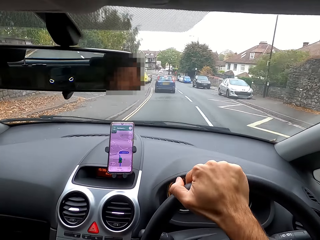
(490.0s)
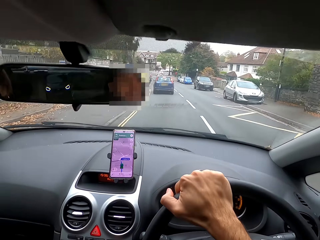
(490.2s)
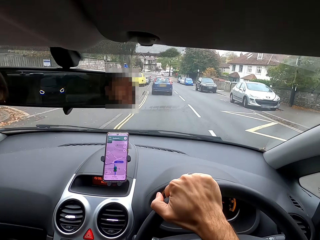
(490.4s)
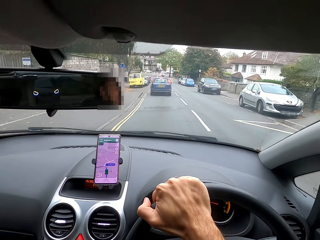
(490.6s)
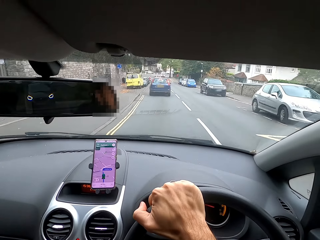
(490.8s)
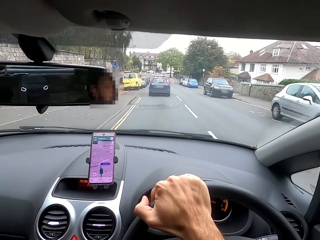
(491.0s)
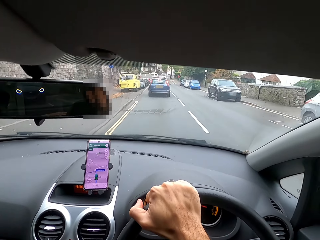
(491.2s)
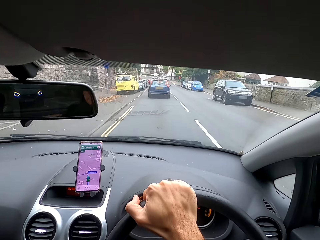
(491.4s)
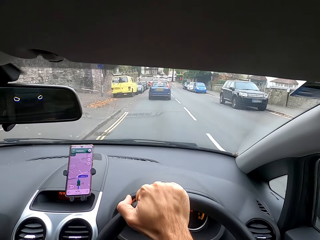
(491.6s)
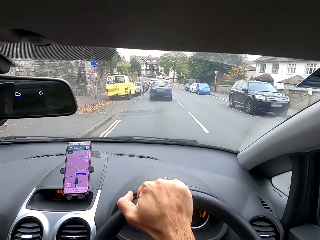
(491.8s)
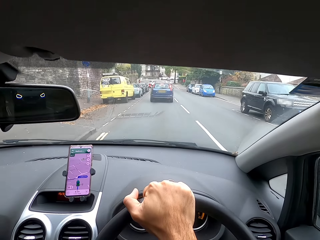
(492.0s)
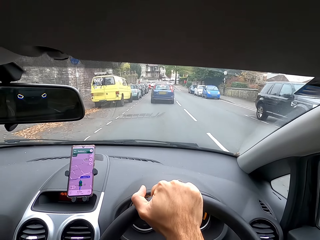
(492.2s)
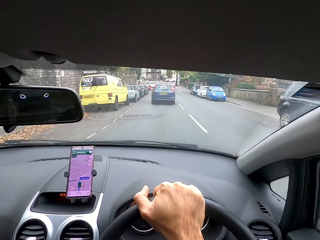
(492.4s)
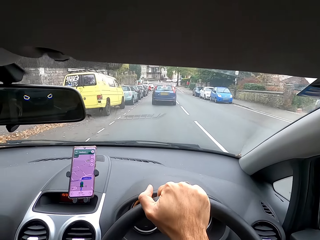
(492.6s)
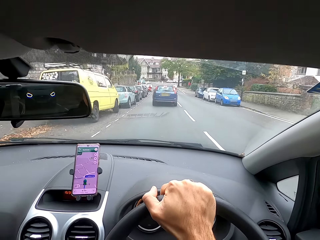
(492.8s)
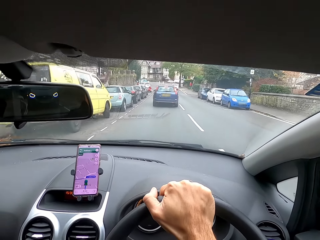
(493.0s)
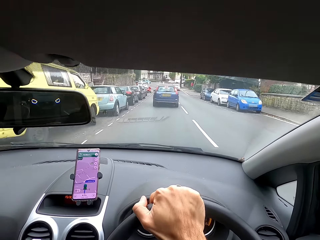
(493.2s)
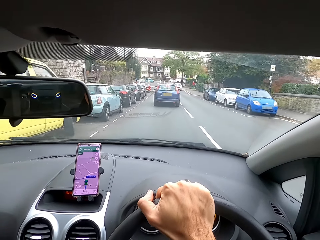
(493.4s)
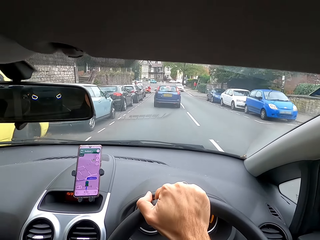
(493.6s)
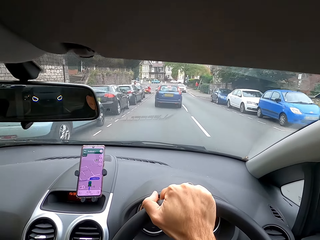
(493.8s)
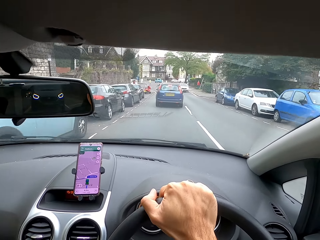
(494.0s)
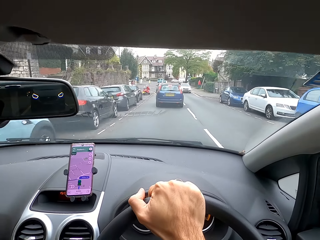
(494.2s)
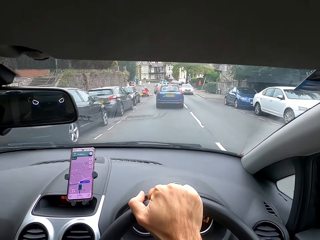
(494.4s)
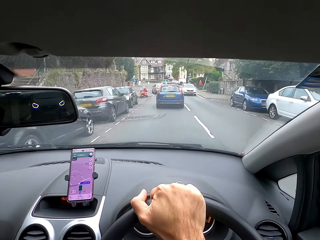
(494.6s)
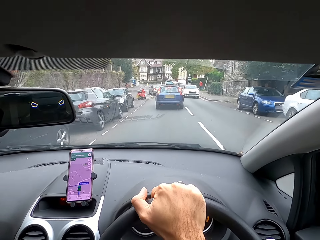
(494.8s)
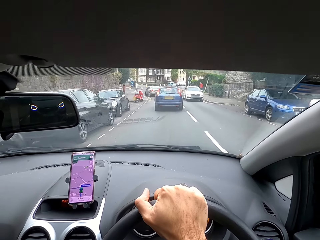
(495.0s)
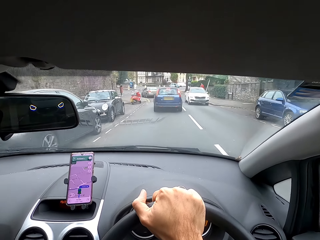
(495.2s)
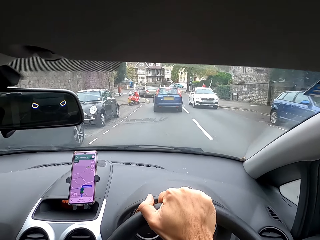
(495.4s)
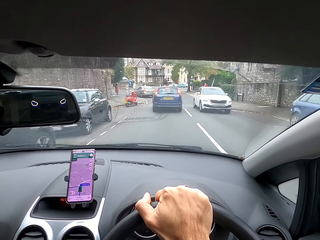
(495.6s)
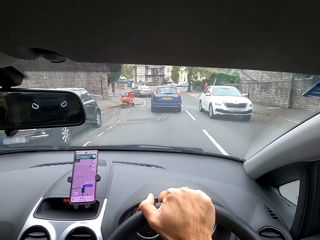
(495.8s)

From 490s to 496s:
The camera wearer moves the steering wheel with his right hand.

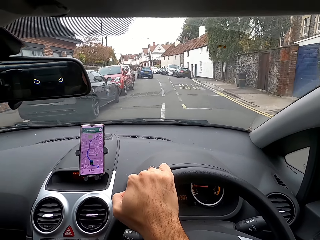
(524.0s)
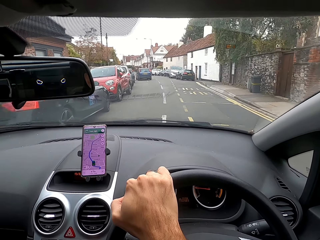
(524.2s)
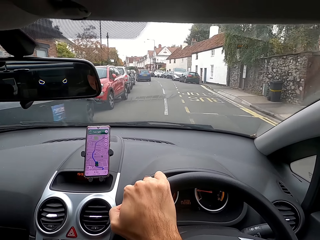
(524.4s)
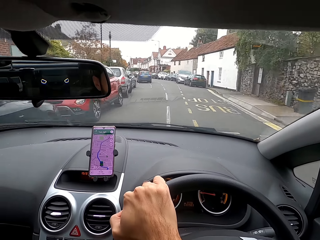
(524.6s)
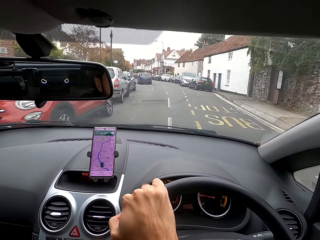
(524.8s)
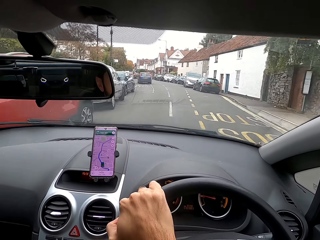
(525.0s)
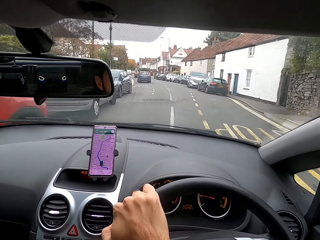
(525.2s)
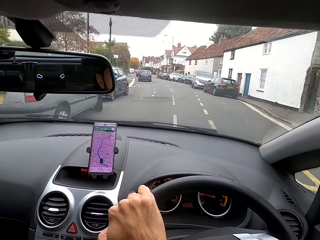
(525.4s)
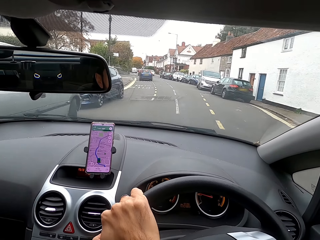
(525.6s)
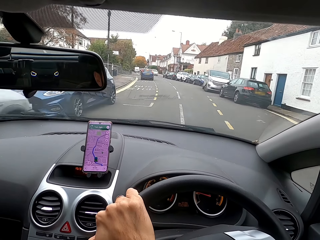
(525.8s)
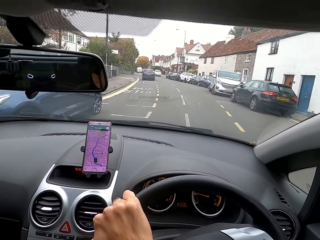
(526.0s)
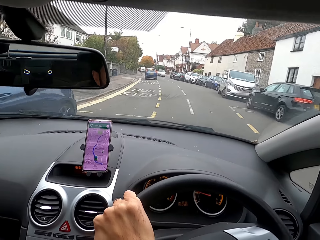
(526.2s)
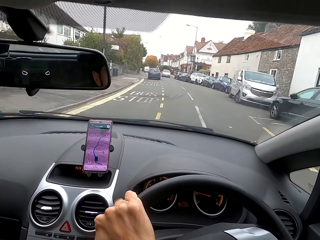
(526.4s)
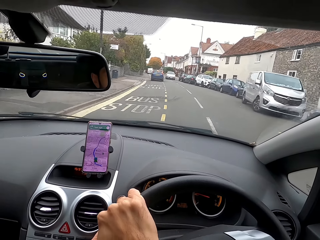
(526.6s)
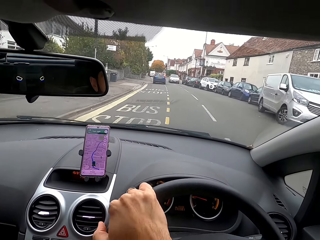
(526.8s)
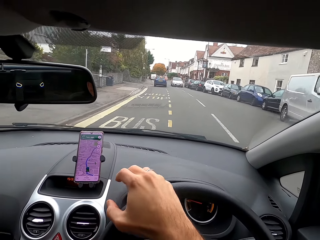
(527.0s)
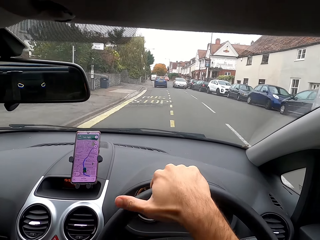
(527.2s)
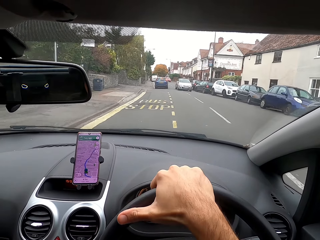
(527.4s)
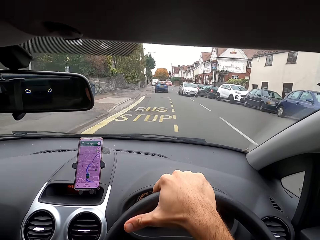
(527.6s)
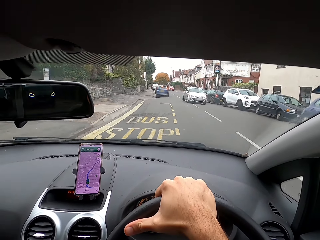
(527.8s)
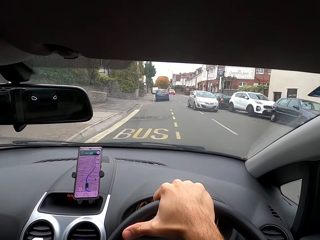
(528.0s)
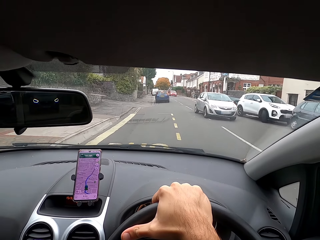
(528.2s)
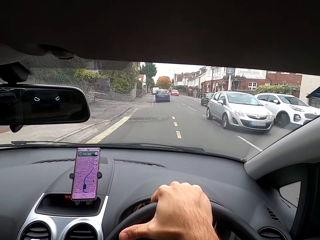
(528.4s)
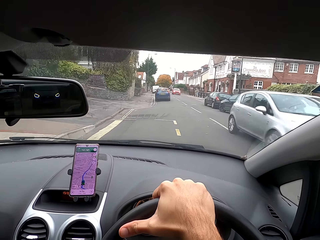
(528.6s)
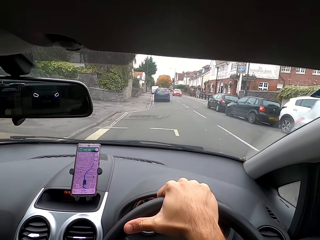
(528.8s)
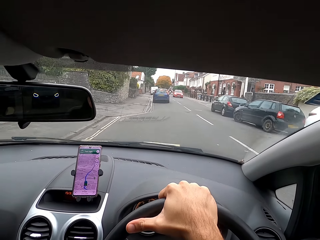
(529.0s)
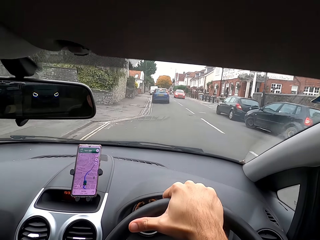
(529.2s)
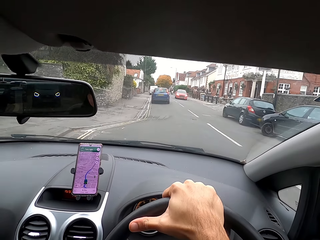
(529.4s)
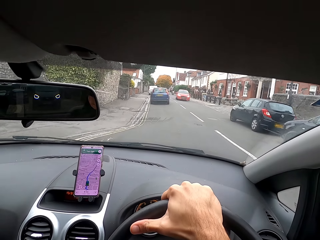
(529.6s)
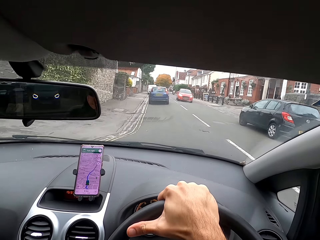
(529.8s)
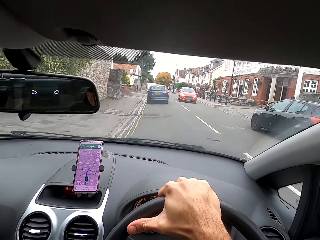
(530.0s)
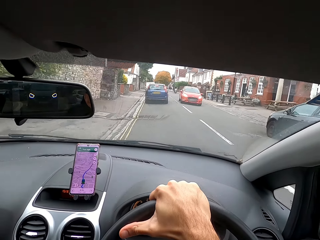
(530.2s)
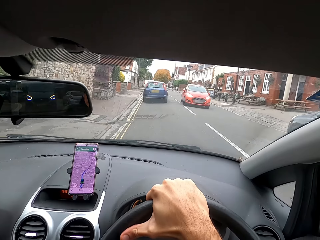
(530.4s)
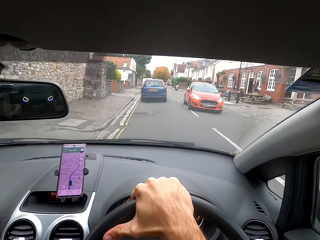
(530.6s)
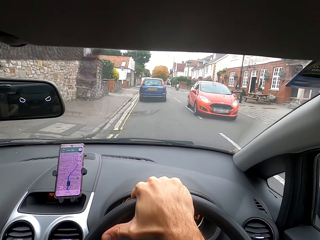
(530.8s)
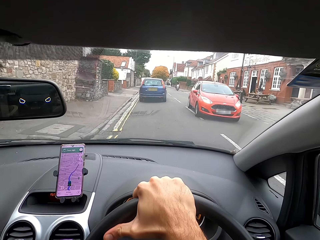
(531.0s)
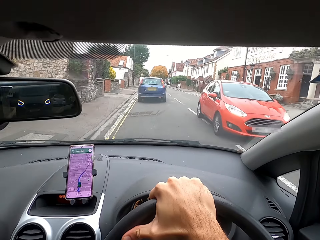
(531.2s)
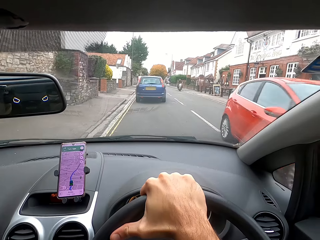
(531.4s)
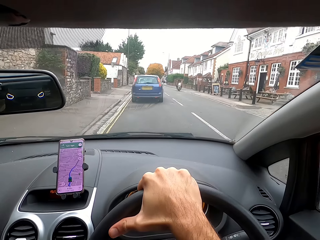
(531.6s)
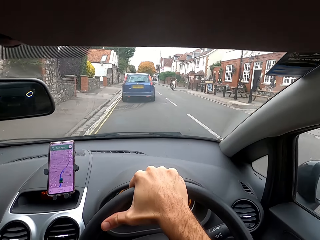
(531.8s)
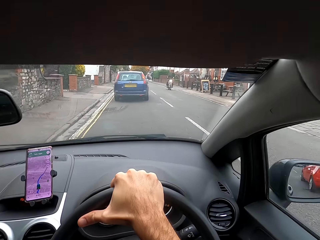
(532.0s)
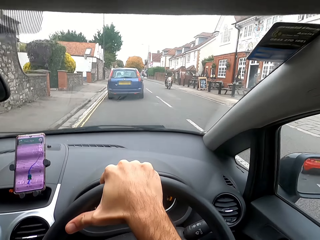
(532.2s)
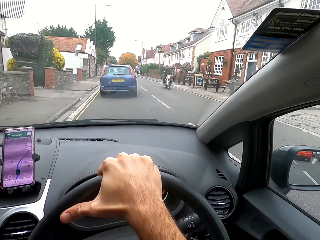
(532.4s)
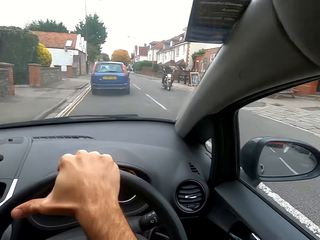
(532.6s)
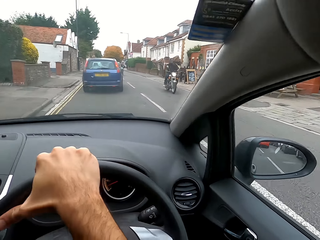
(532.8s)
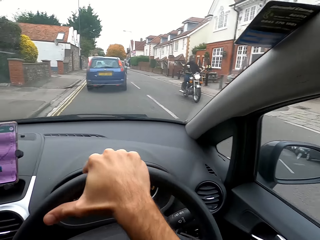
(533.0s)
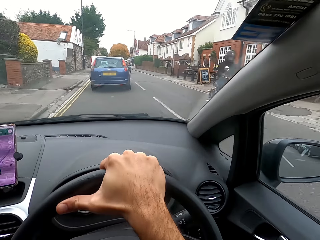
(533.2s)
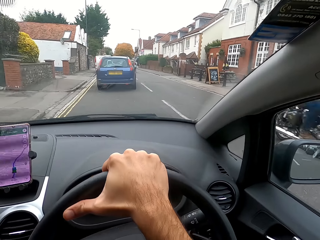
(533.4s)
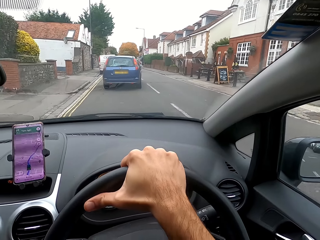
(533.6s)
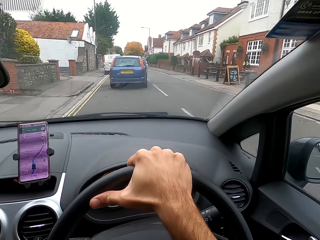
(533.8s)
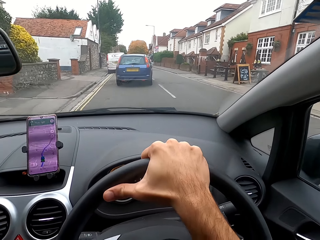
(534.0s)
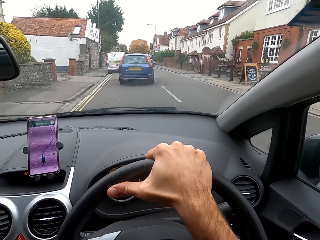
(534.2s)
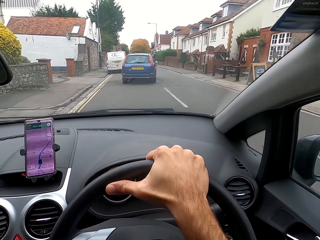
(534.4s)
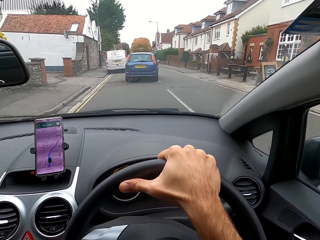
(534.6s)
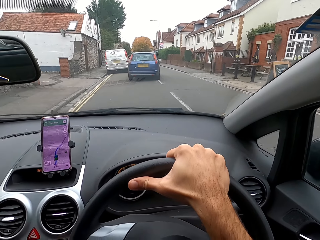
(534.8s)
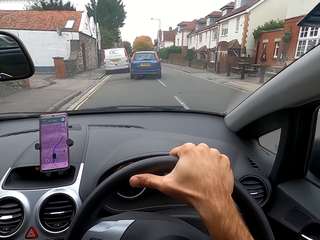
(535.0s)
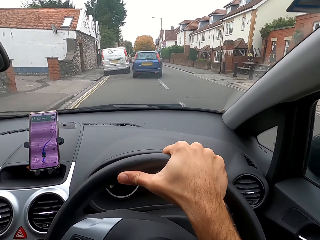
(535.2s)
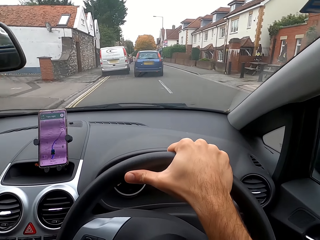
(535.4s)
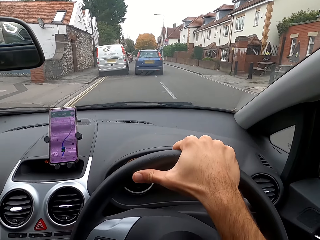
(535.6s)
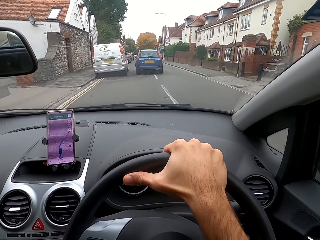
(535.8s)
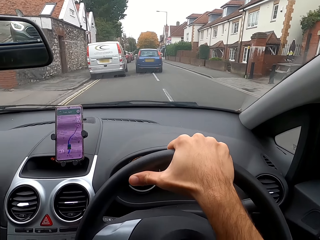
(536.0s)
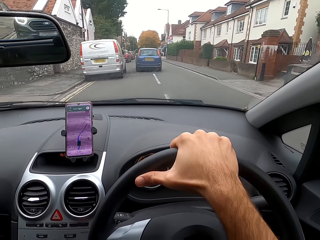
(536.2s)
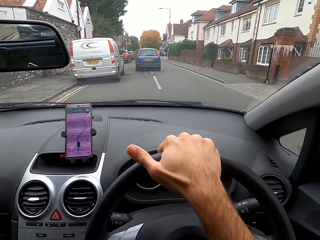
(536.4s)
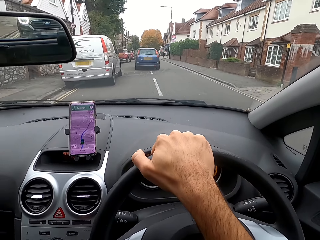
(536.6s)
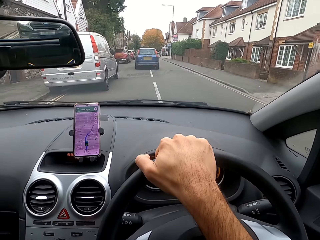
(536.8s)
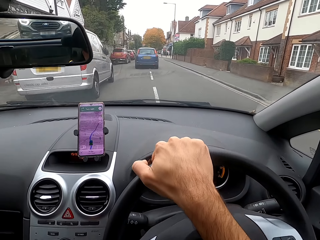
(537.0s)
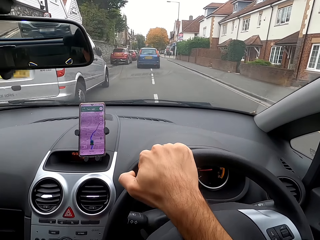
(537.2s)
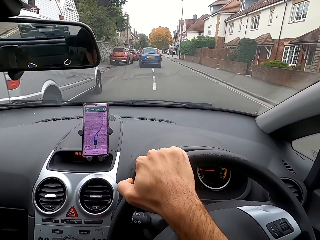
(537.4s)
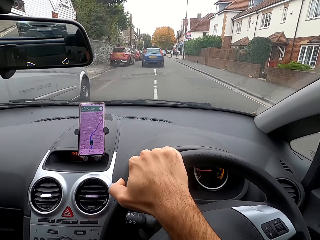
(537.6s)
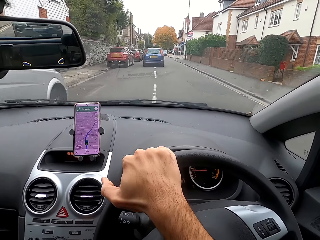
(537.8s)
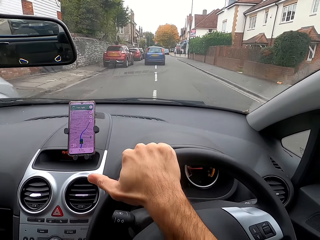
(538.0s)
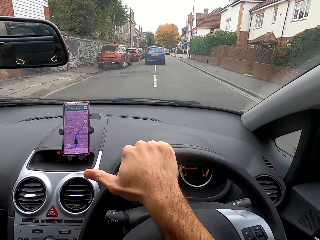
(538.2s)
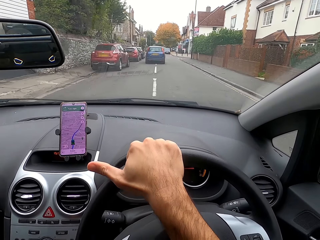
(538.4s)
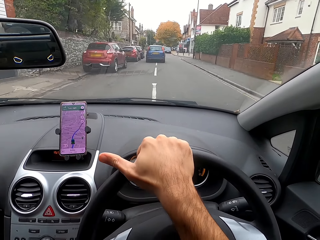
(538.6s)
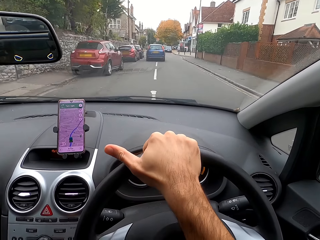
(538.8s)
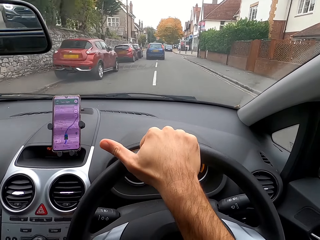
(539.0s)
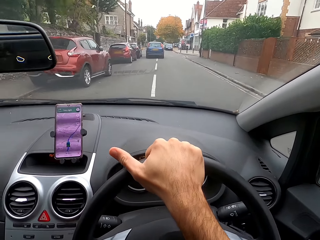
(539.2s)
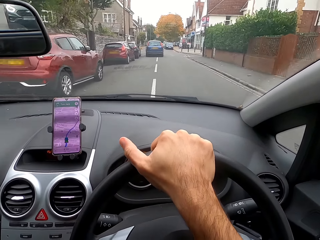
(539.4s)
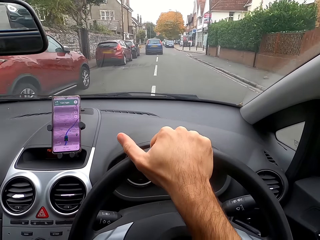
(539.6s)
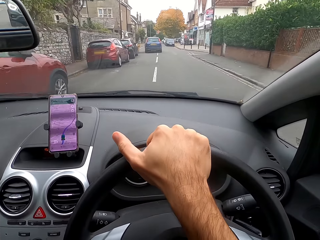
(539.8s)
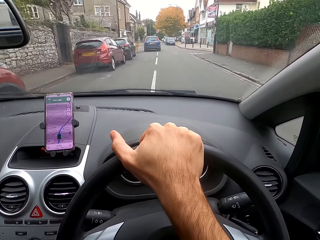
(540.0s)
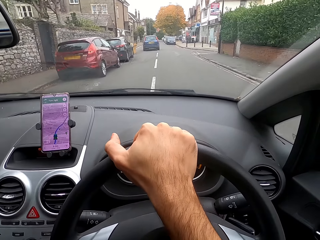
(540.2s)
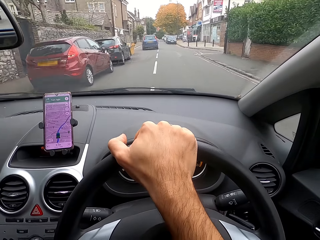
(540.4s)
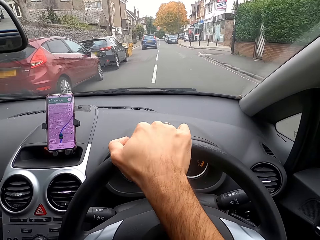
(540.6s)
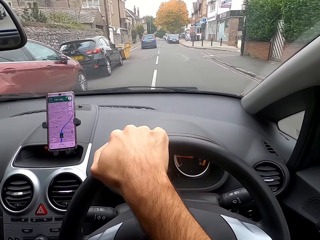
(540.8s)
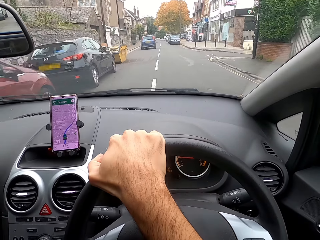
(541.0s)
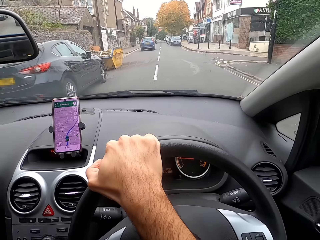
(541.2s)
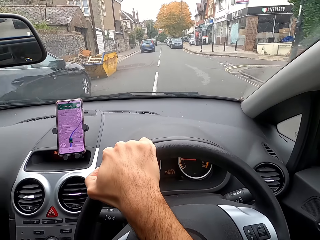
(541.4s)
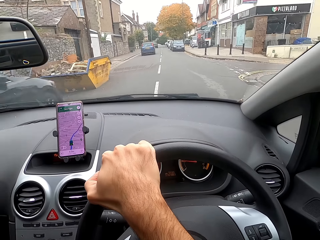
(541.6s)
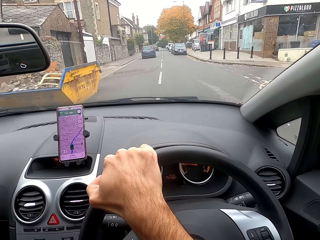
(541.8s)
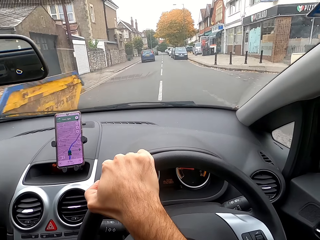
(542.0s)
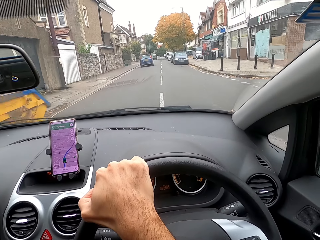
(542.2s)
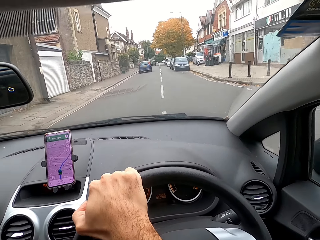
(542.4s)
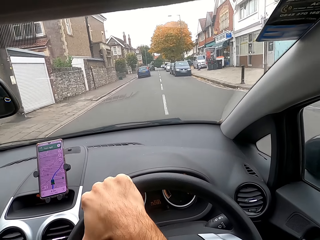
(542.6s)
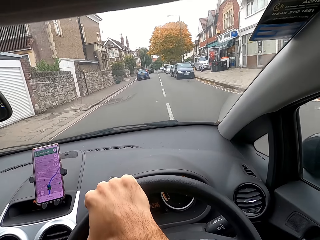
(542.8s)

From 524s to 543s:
The camera wearer moves the steering wheel with his right hand. He moves it repeatedly.
